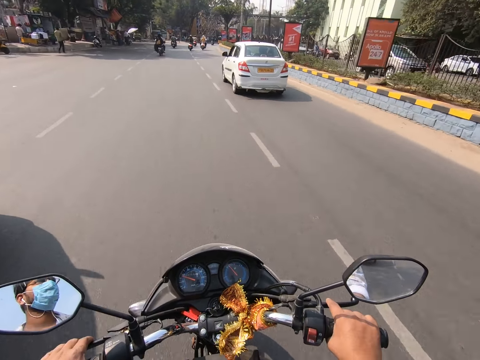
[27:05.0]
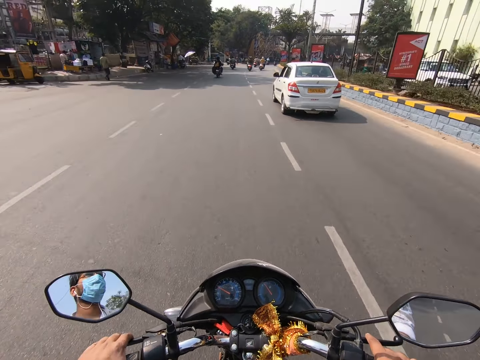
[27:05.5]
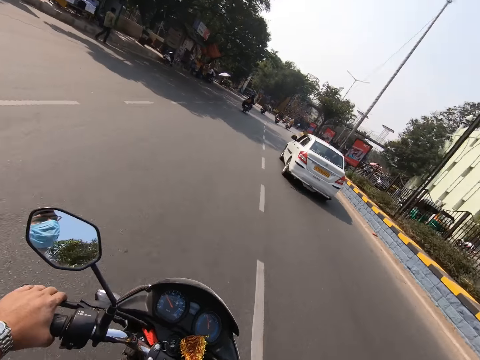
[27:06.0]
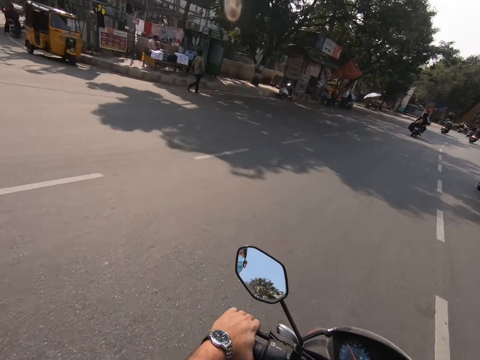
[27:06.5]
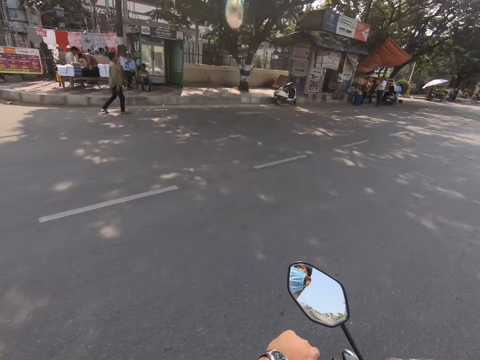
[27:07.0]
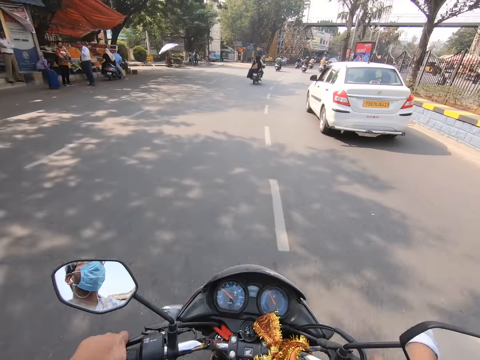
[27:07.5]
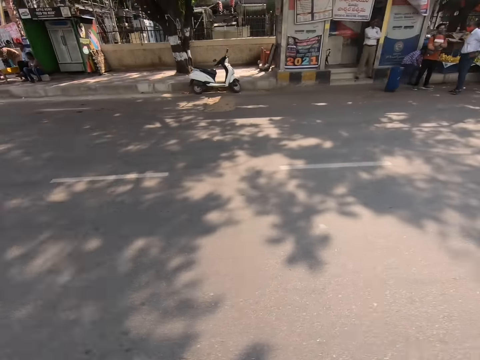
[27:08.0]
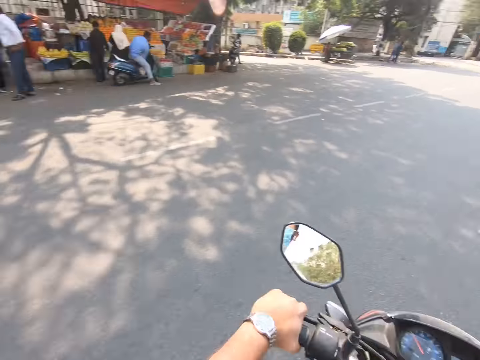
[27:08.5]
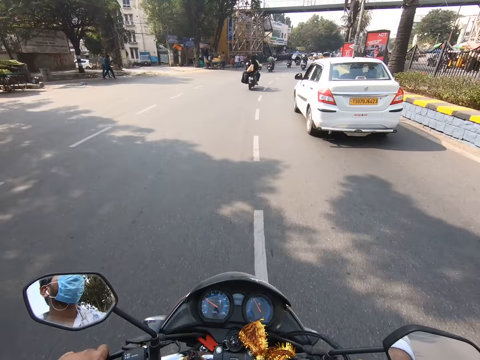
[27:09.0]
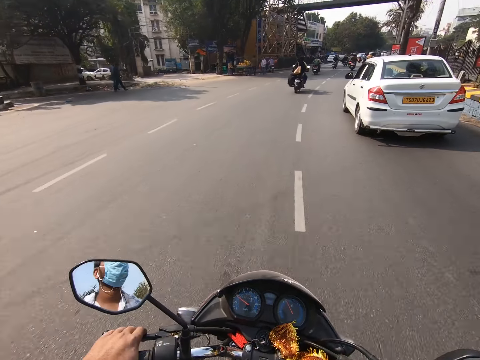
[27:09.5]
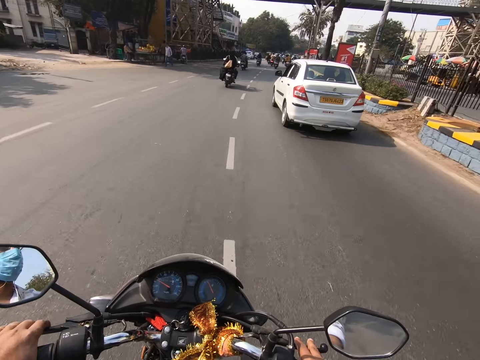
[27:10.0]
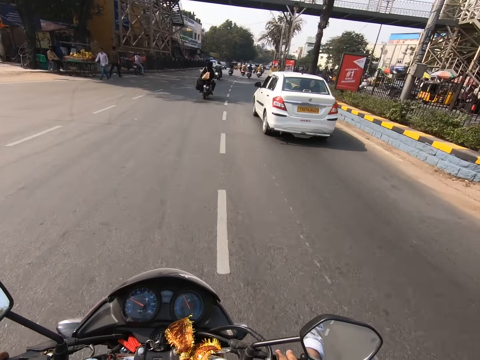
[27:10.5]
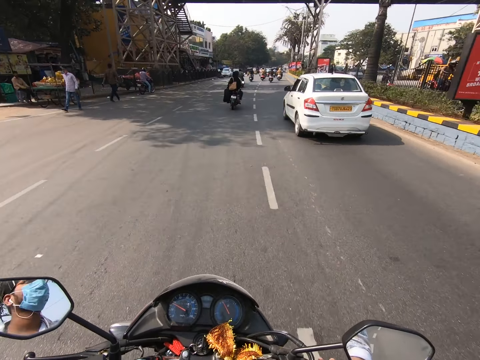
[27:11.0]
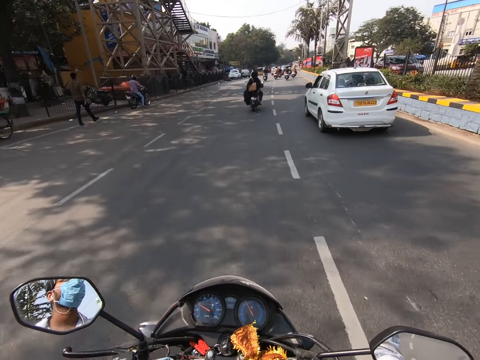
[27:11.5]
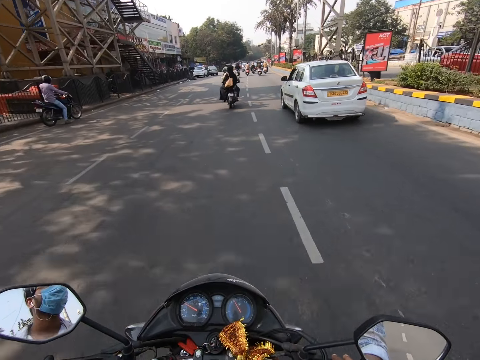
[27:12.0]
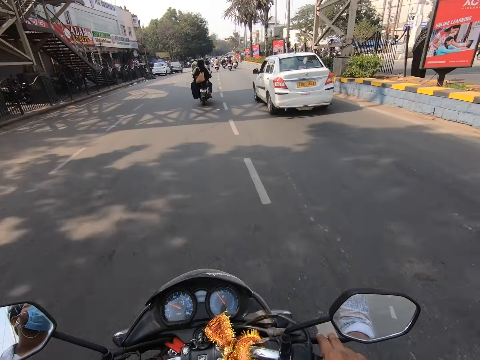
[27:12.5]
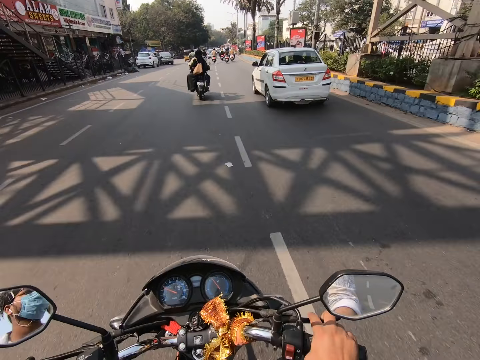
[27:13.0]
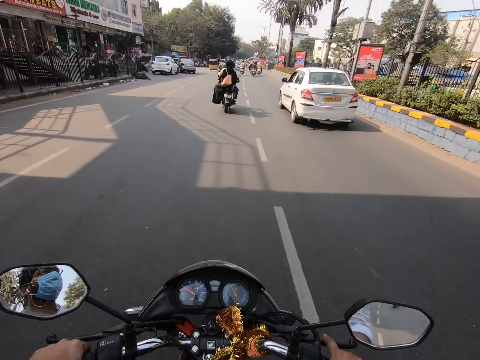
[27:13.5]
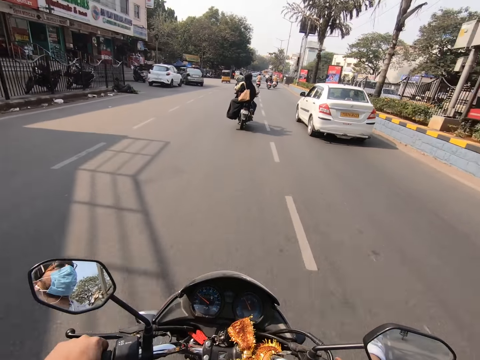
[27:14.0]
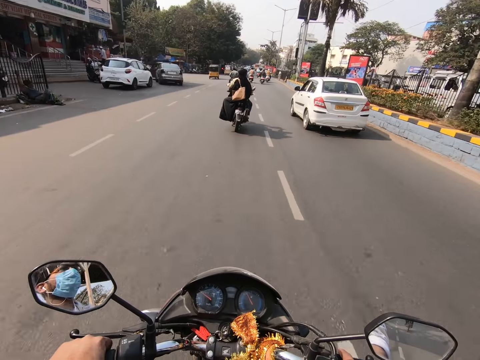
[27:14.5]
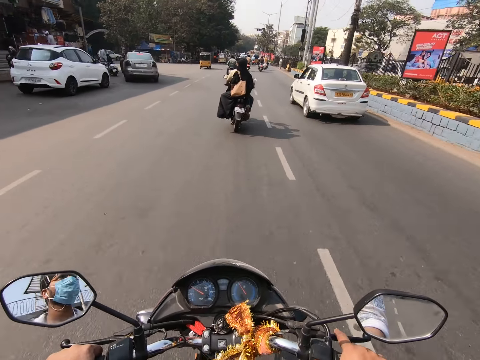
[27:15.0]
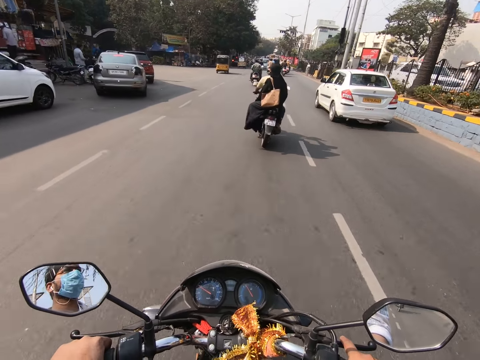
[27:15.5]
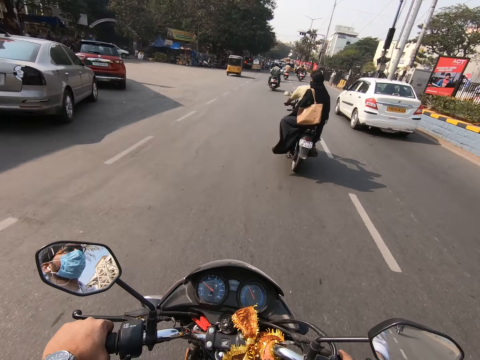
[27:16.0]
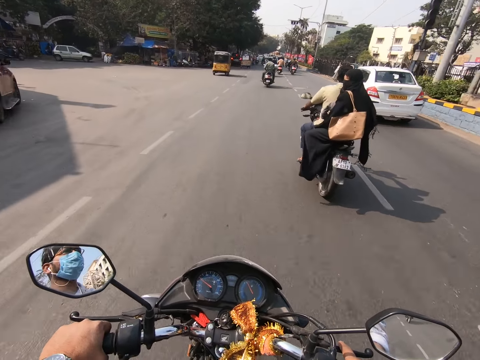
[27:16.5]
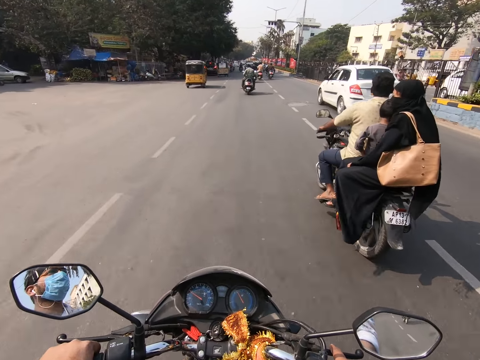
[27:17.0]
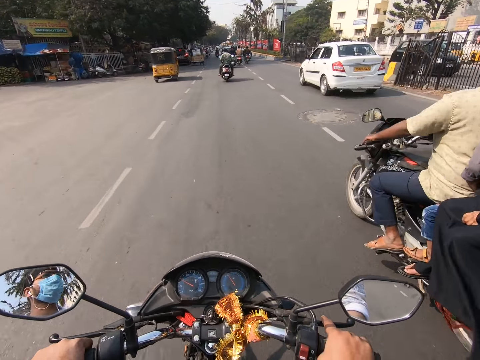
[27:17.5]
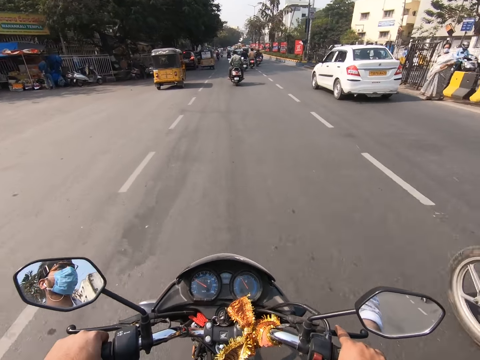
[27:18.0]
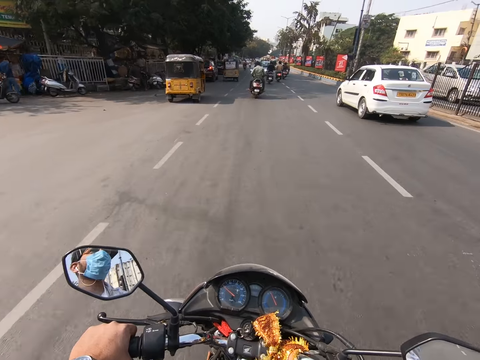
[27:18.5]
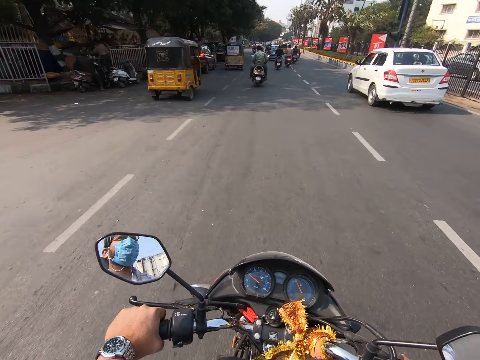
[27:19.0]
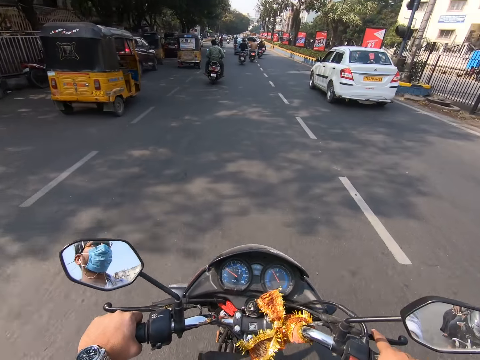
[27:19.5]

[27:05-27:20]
A group of bikes ride on the road.

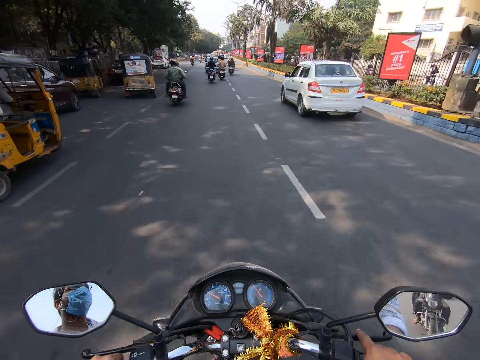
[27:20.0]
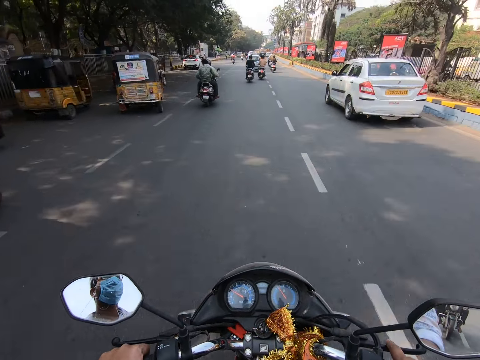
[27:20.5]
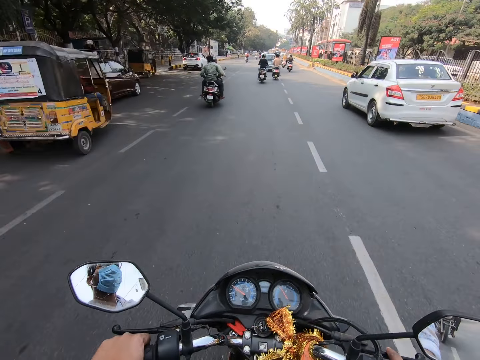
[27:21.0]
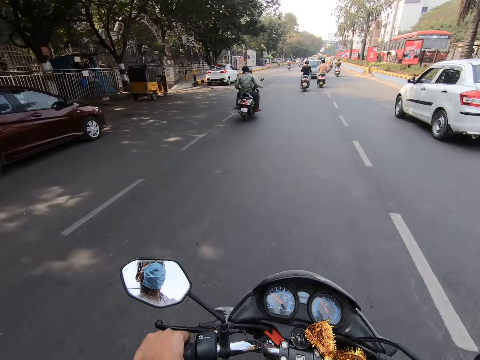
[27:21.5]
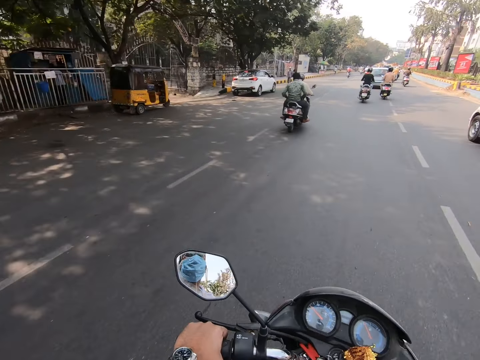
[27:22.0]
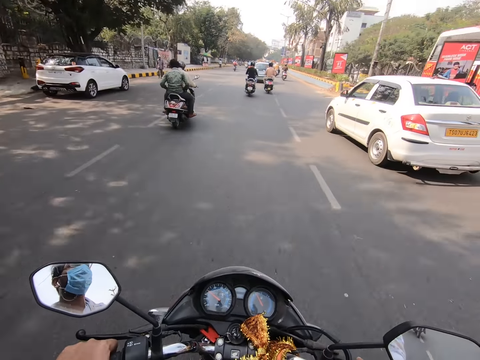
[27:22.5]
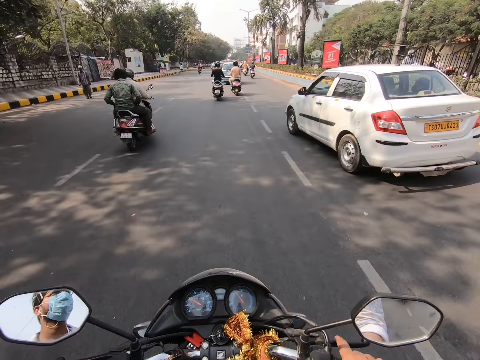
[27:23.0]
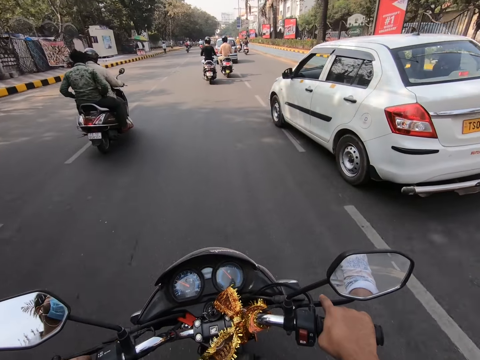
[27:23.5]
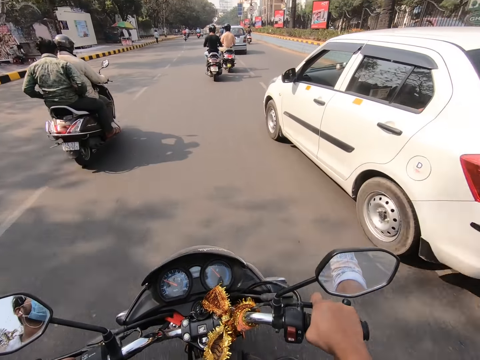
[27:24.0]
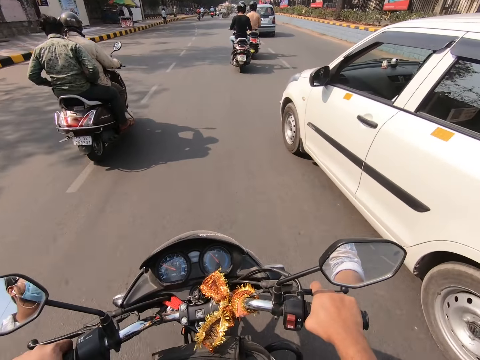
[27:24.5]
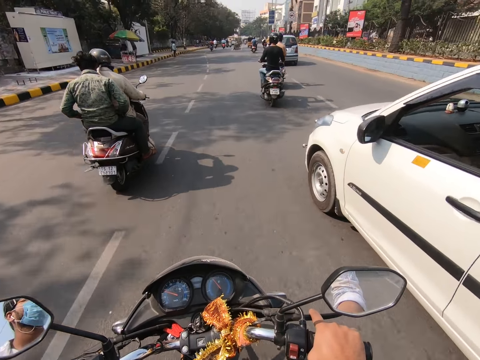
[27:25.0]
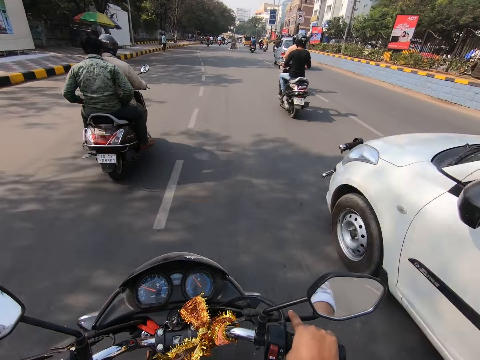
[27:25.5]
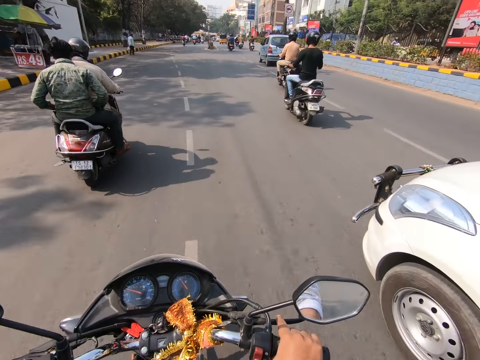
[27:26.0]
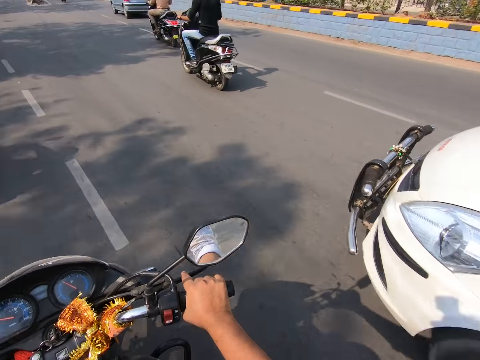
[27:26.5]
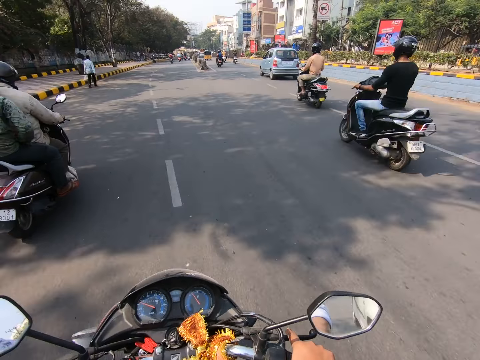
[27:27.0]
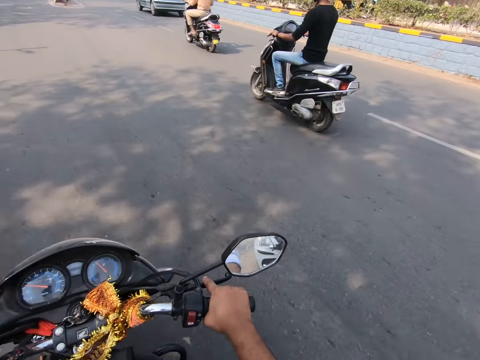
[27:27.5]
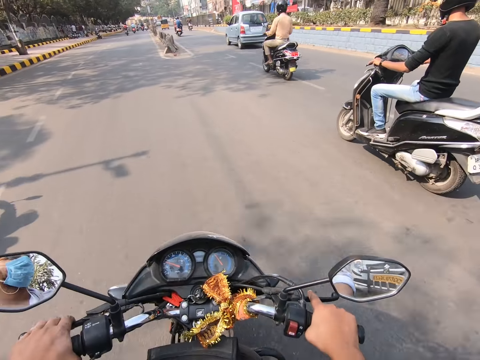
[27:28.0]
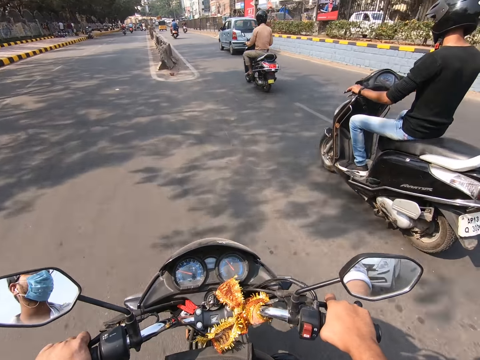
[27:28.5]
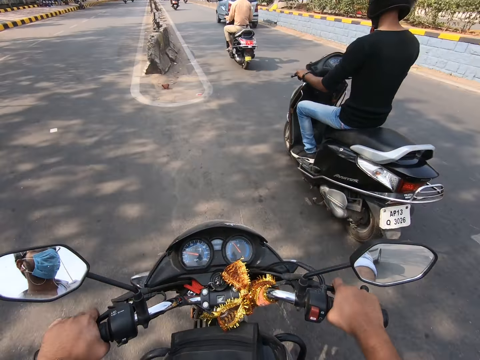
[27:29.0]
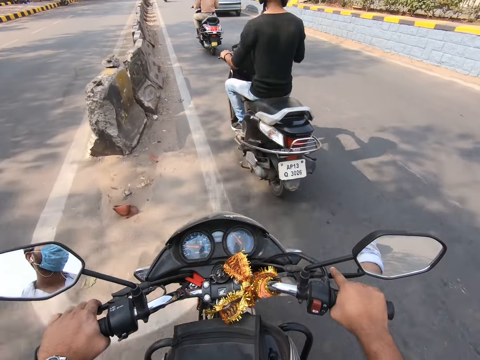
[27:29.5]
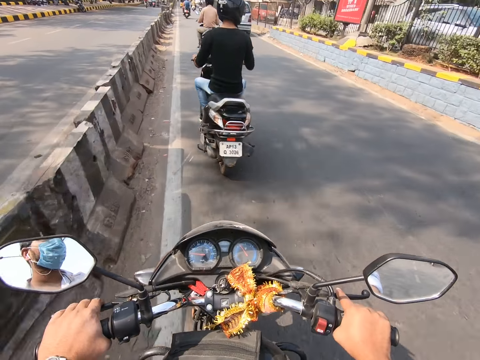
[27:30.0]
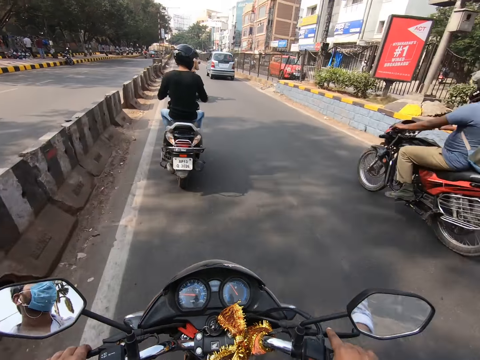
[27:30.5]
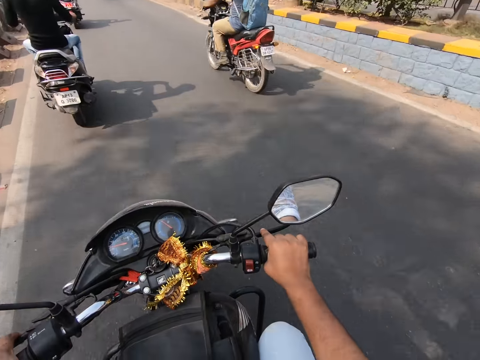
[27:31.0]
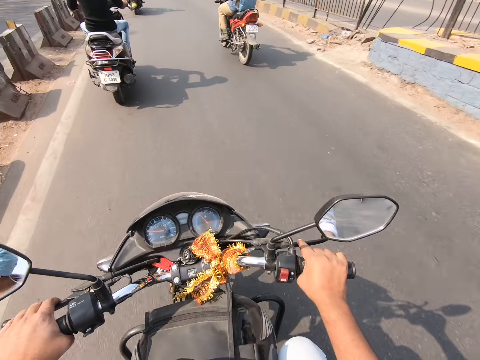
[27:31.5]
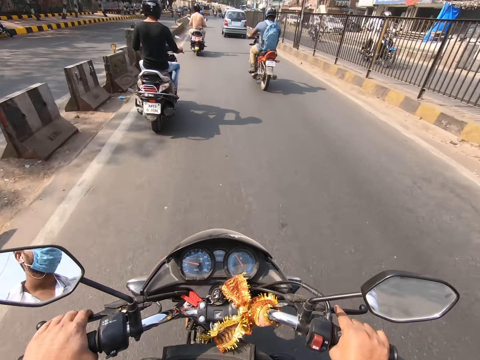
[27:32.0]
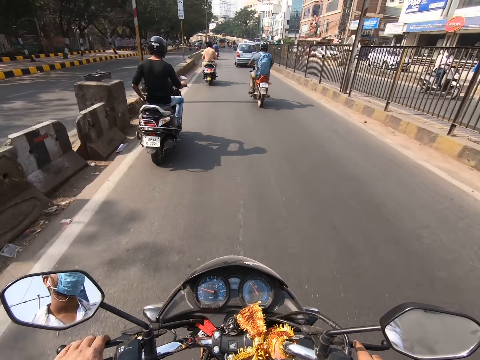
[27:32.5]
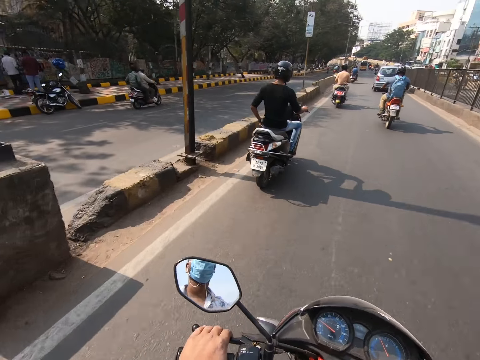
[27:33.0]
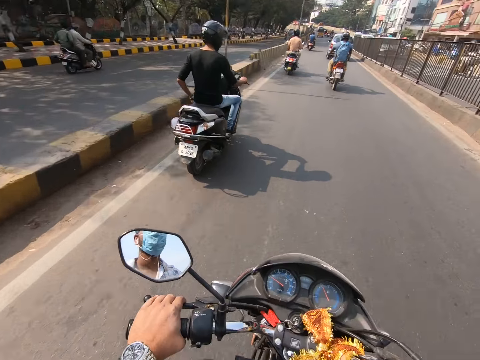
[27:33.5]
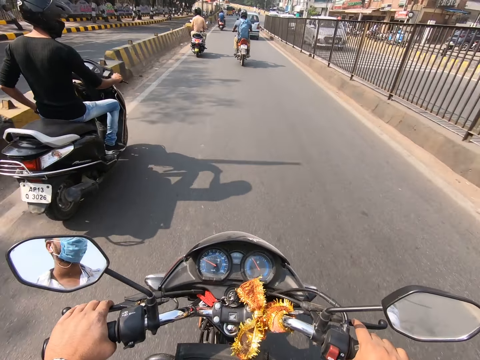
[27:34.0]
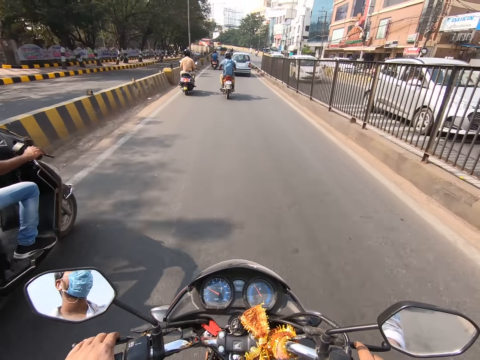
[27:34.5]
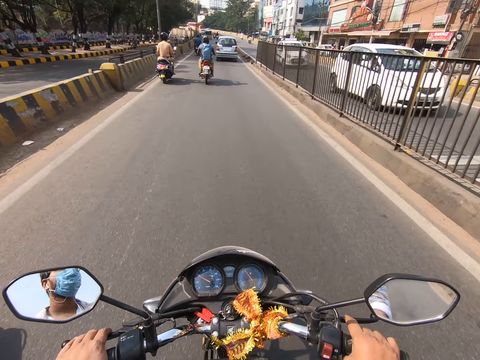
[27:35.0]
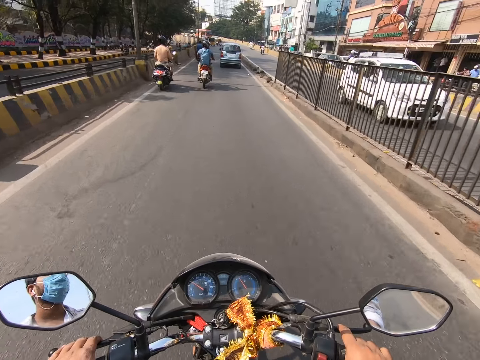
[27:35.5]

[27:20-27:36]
The camera wearer pulls the brakes. They ride the motorcycle on the road. A motorcycle rides past the camera wearer.
